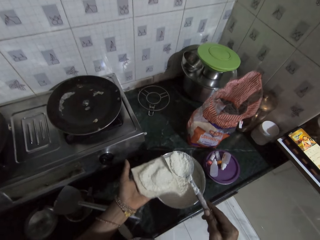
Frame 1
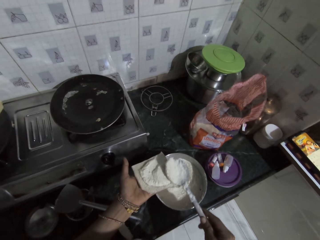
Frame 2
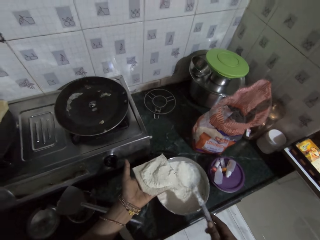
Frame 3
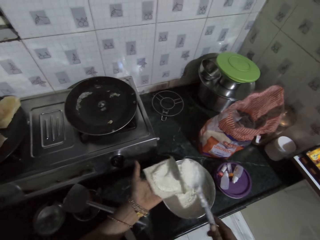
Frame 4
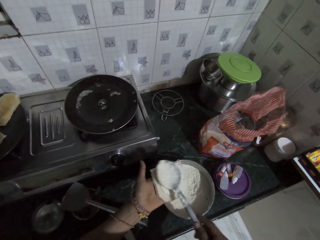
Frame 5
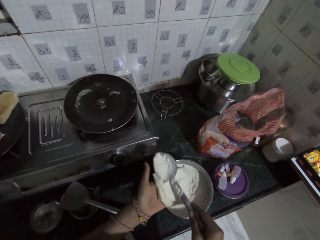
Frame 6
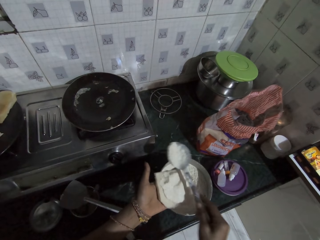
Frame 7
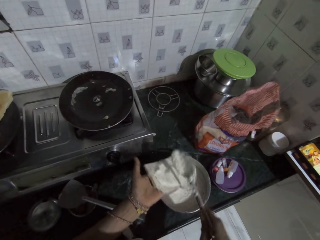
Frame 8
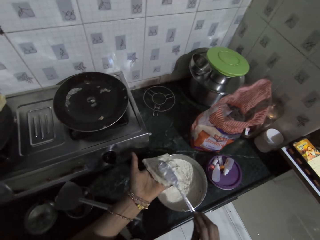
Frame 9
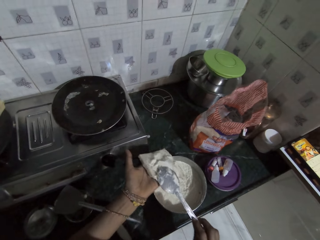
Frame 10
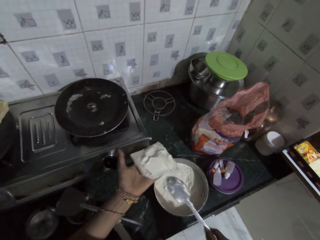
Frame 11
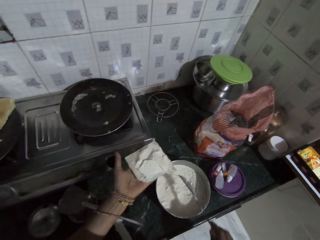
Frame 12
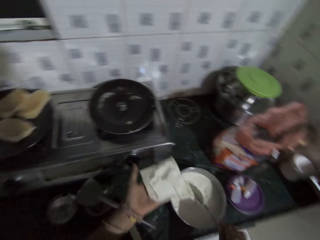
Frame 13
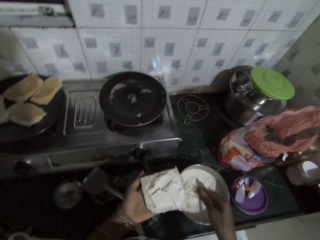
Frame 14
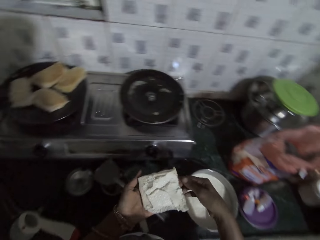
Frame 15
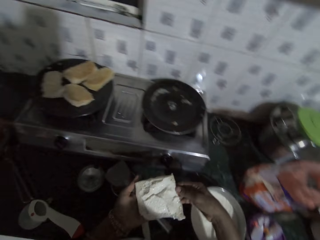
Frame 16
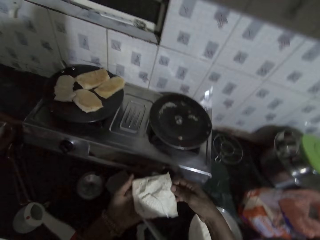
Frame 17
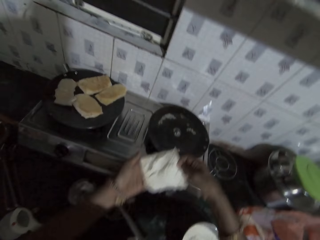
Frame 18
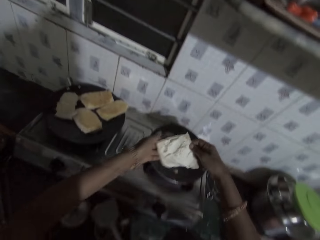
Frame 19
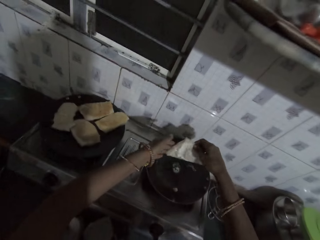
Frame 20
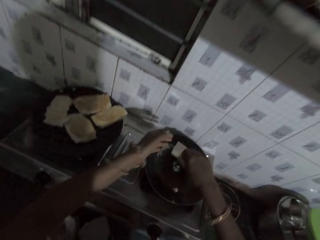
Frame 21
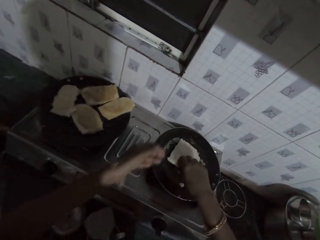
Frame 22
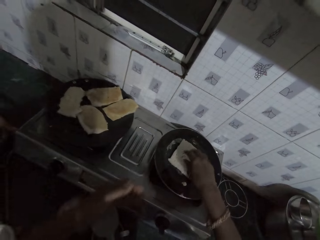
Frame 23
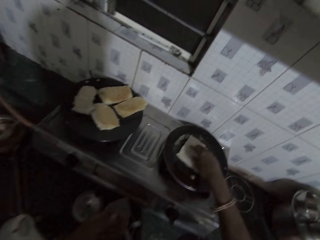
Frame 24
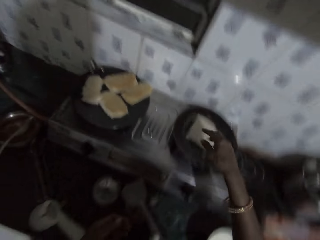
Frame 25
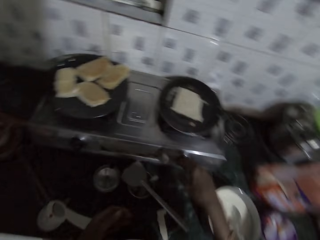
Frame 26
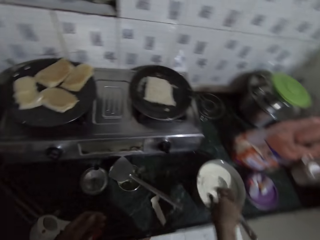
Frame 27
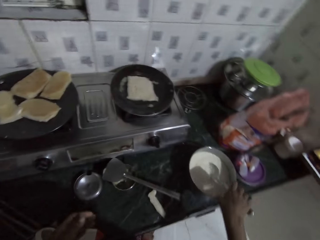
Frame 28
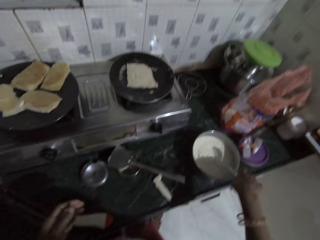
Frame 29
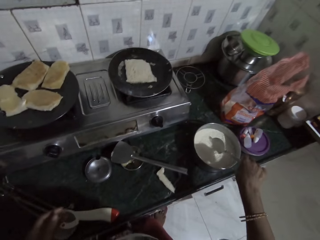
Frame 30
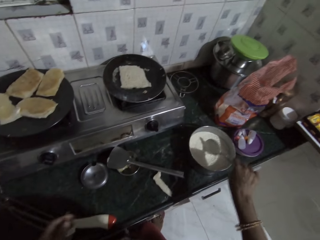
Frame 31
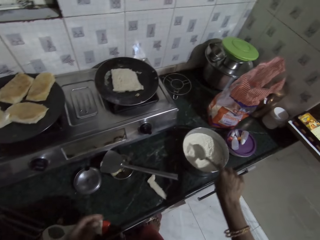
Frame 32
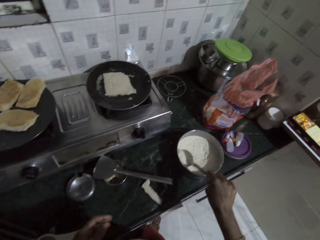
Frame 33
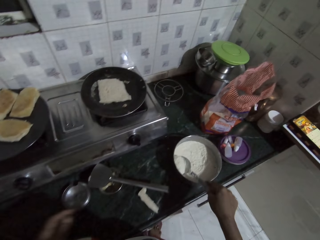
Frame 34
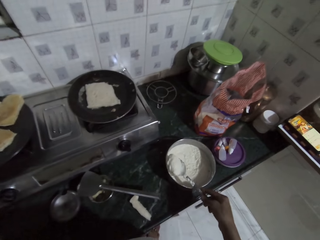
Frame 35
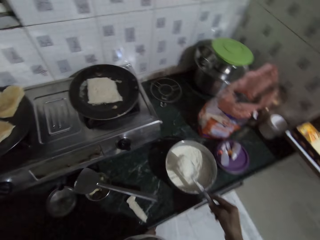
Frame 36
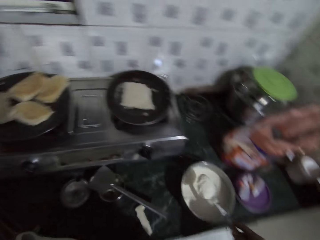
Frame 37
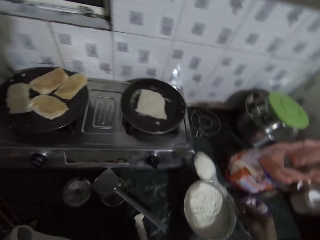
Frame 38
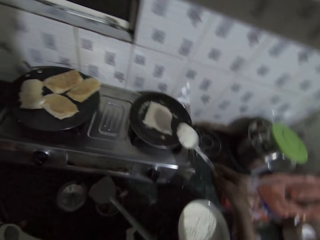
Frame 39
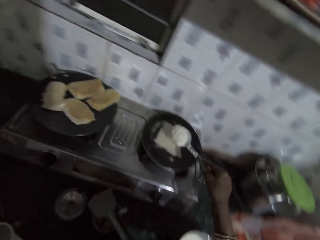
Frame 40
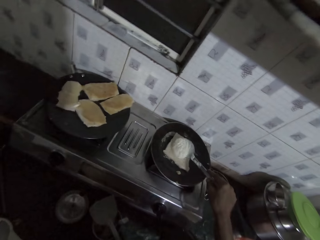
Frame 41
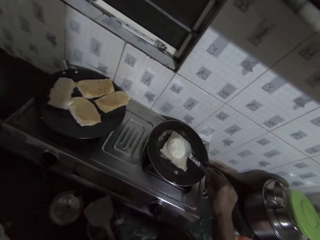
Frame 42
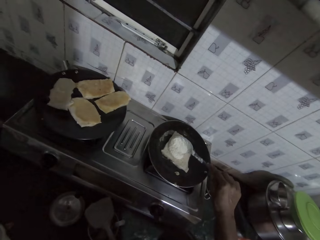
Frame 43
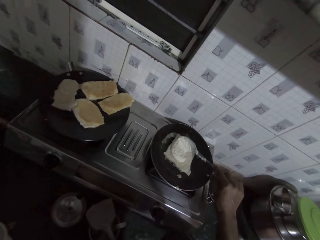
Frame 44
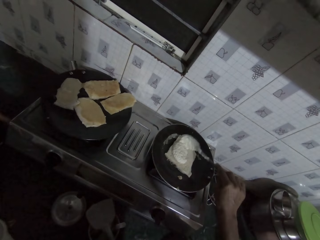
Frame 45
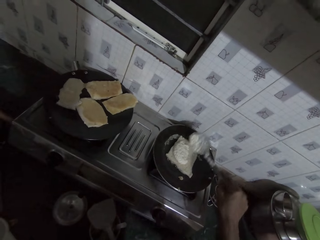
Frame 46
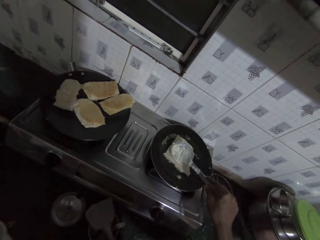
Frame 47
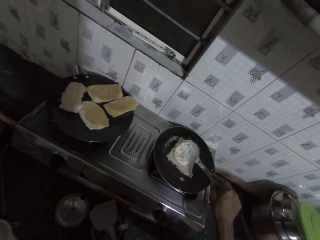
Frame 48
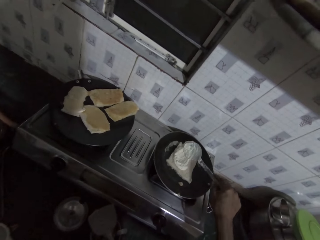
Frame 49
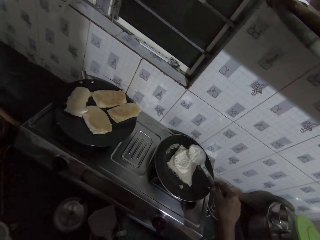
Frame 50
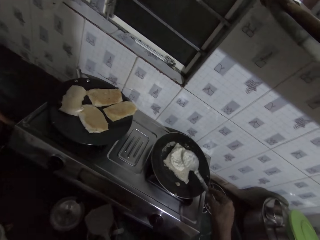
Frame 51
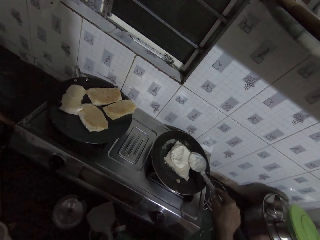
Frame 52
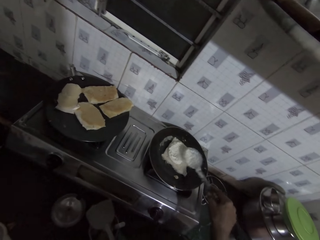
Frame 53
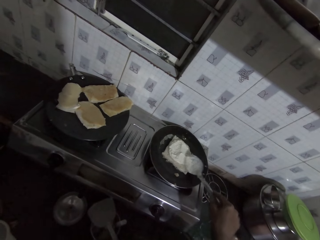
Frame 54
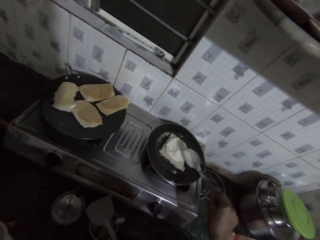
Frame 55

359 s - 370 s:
The camera wearer drops the spoon in her right hand into the pan of stuffing or pot on the countertop. She places the slice of bread in the mini frying pan on the cooker with her hands. She scoops stuffing from the pan of stuffing with the spoon in her right hand. She picks the spoon from the pot. She spreads stuffing on the sandwich in the mini frying pan on the cooker with the spoon in her right hand.

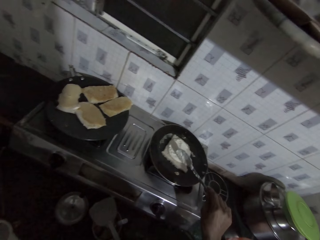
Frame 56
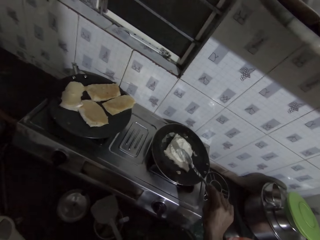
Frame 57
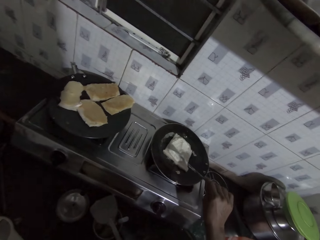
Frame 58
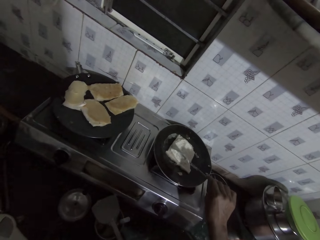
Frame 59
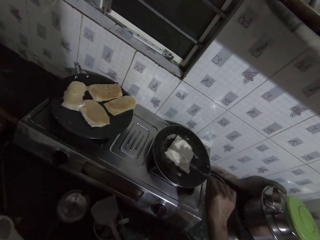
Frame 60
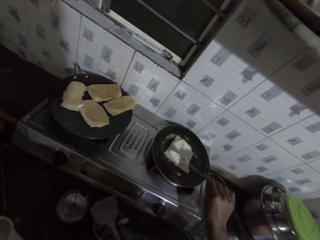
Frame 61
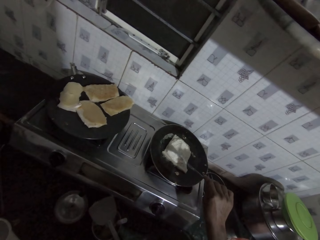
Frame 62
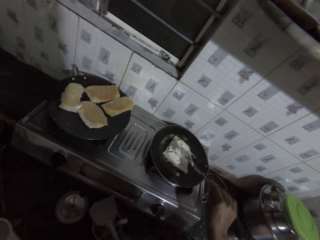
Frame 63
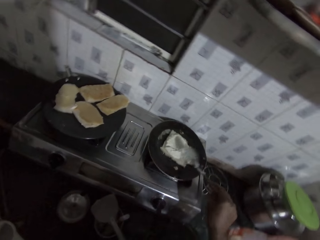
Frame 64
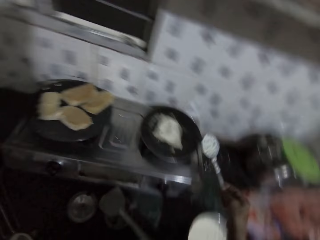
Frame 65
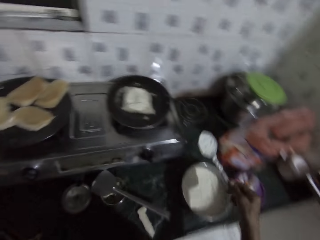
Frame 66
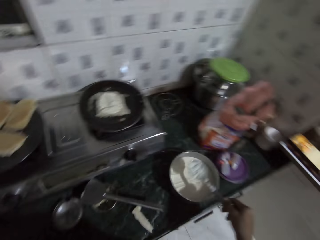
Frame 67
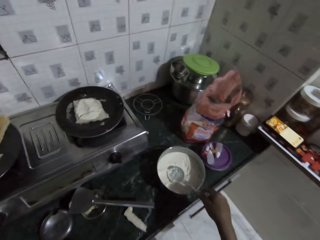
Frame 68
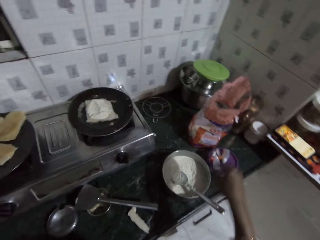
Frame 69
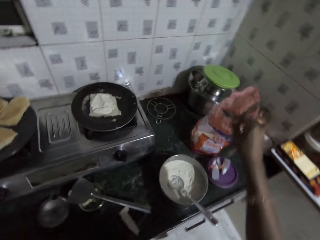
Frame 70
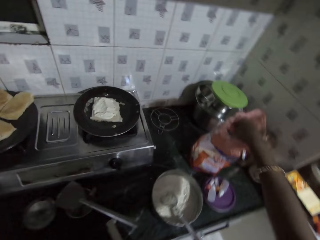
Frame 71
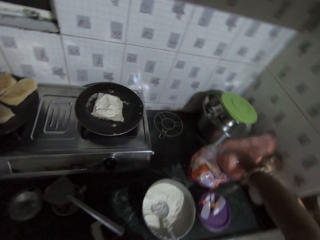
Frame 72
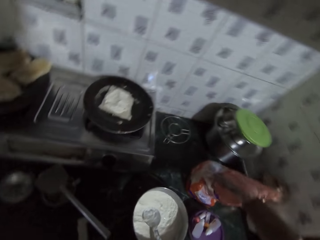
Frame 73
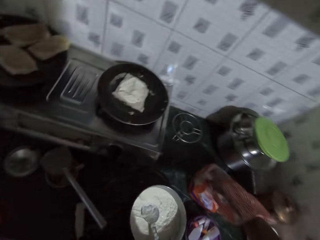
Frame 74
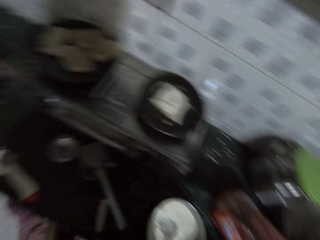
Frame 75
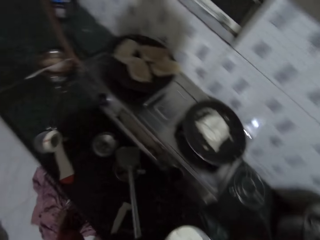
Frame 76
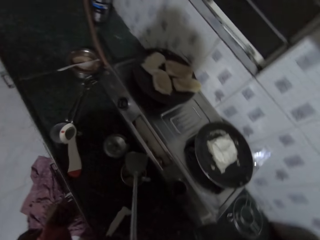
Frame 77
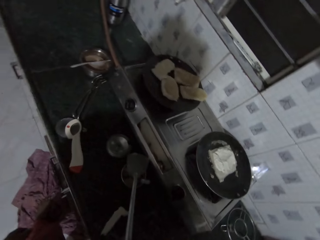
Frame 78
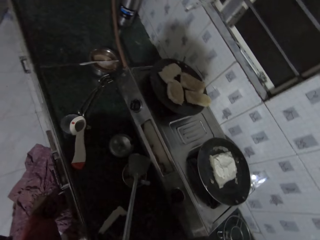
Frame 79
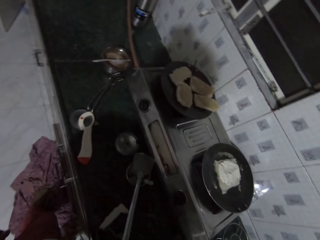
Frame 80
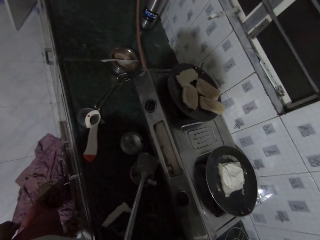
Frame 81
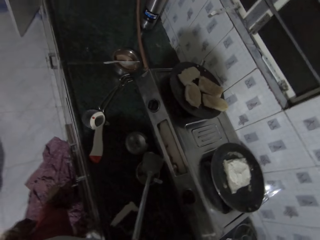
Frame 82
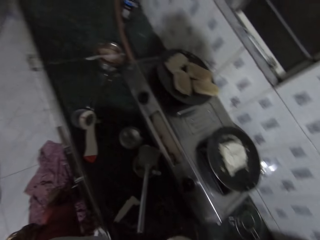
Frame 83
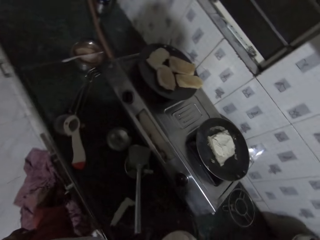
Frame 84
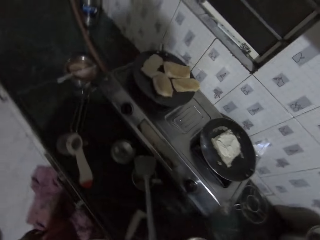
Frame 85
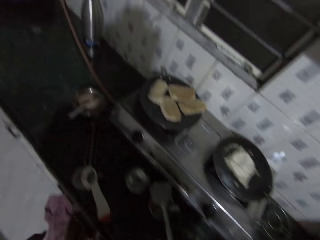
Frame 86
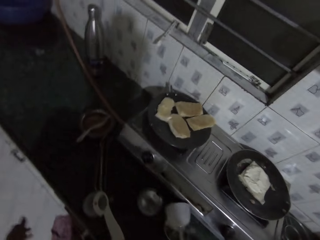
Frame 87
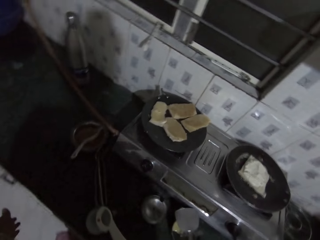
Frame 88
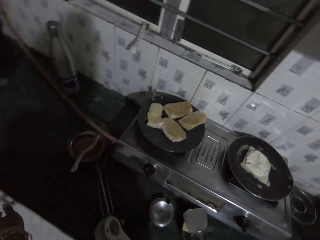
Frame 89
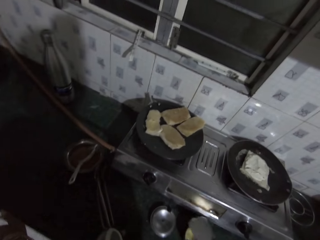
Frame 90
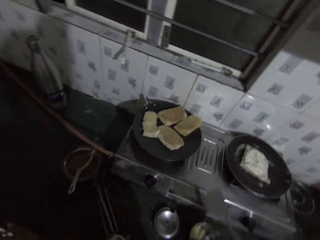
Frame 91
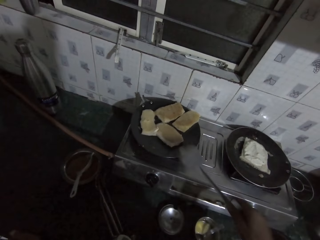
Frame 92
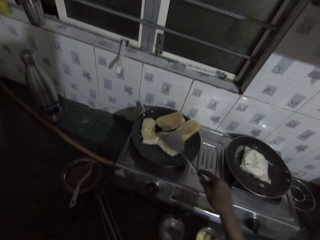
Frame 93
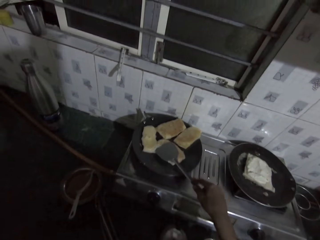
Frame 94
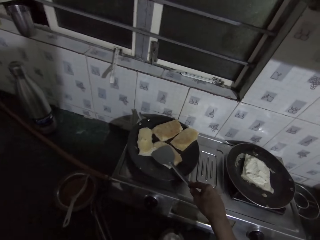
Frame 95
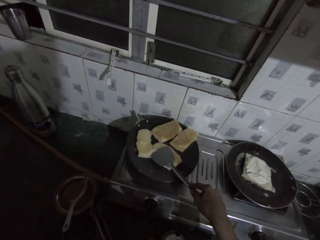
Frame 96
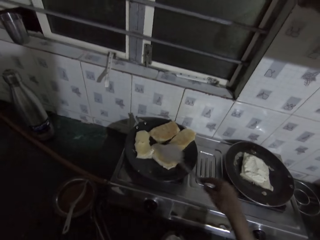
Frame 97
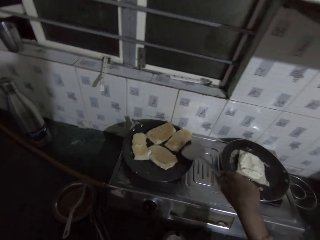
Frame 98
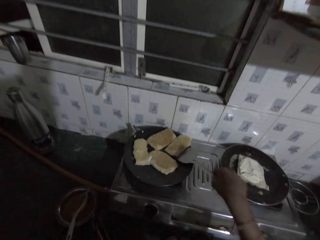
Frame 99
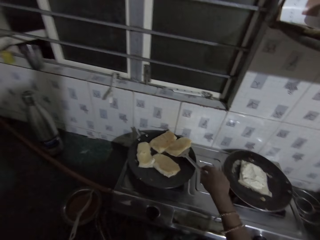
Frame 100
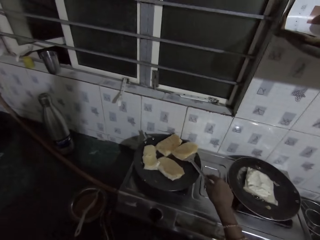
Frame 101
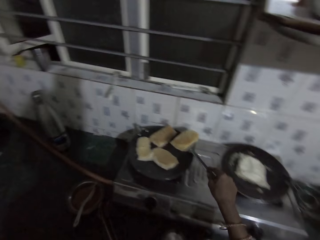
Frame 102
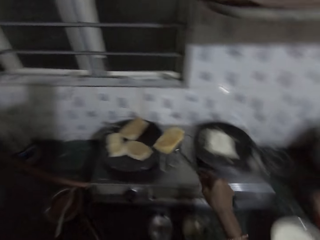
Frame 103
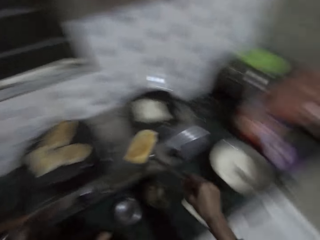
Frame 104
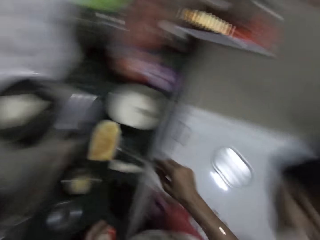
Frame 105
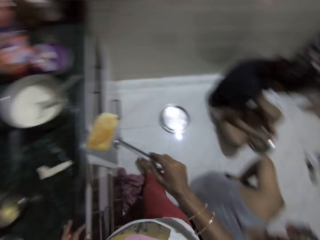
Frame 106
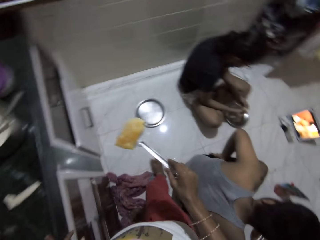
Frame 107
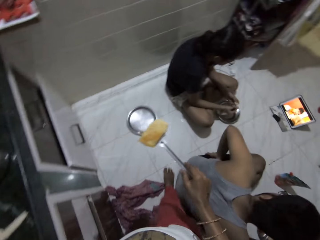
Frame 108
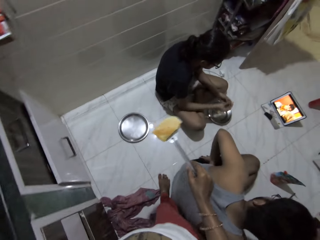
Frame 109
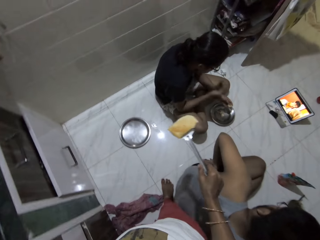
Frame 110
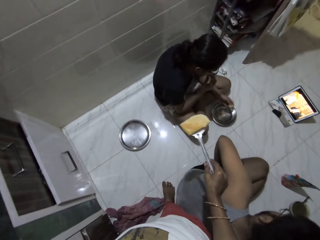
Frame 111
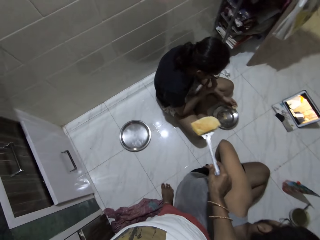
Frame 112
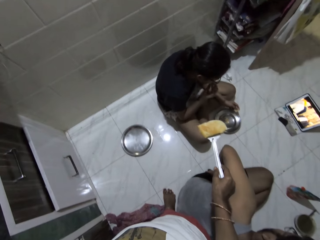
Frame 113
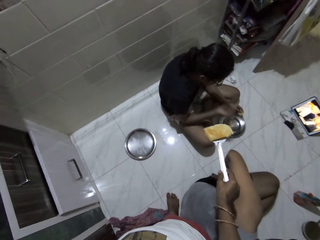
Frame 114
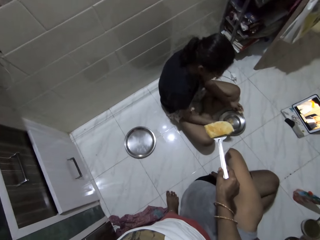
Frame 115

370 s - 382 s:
The camera wearer drops the spoon in her right hand in the pan of stuffing on the countertop. She picks a slice of bread from the nylon on the countertop with her right hand. She stares around the room. She picks up the spoon on the bowl of raw egg on the countertop with her right hand. She presses the sandwich in the mini frying pan on the cooker with the spoon in her right hand. She picks a fried sandwich from the frying pan on the cooker with the spoon in her right hand. She converses with a woman.
